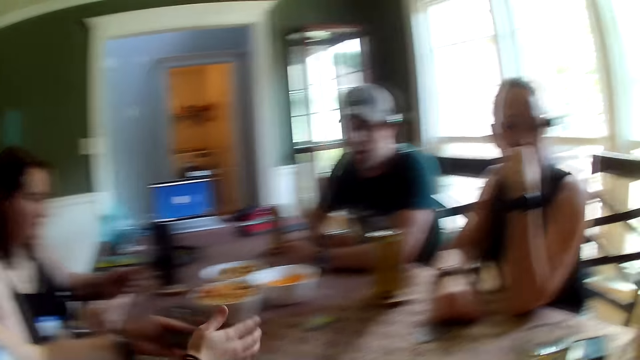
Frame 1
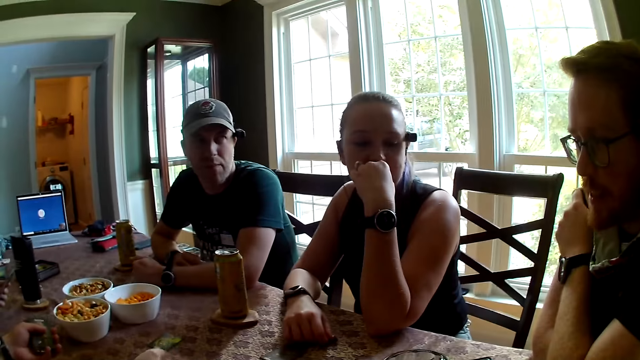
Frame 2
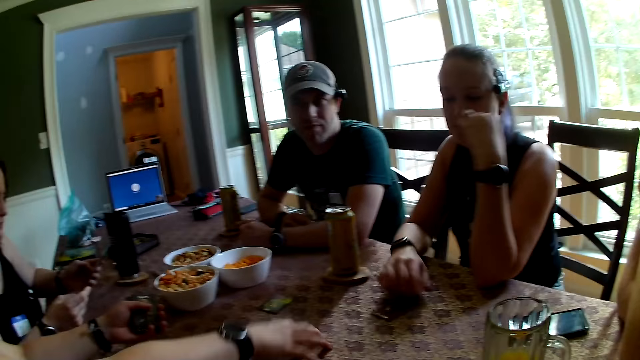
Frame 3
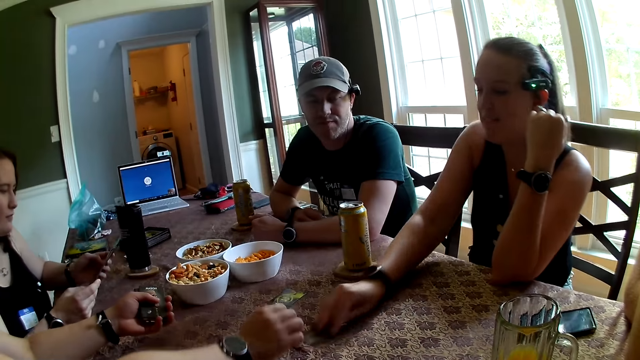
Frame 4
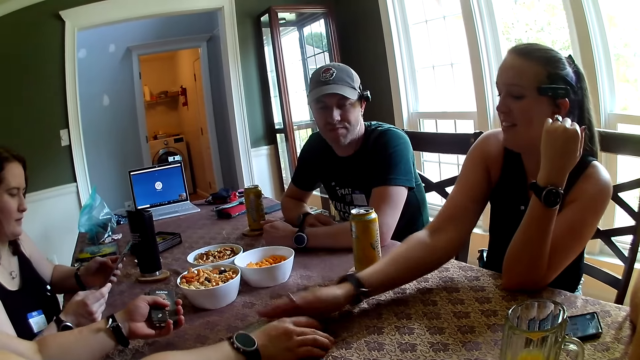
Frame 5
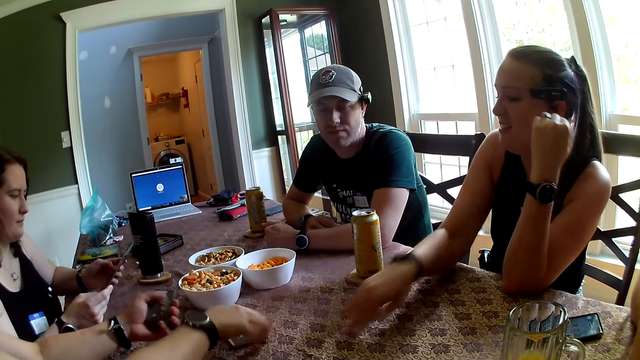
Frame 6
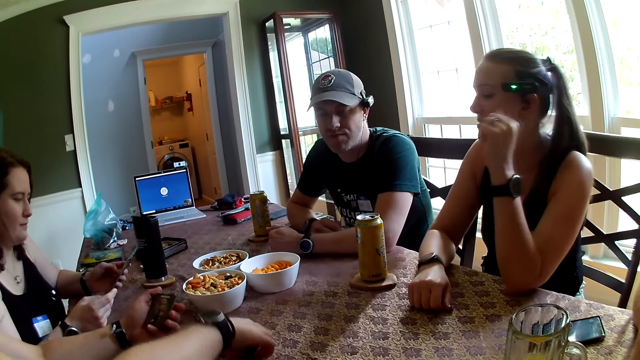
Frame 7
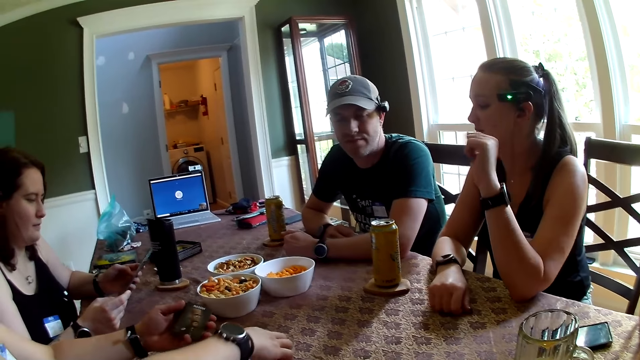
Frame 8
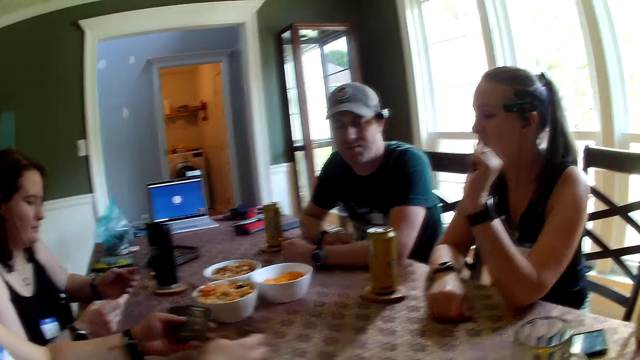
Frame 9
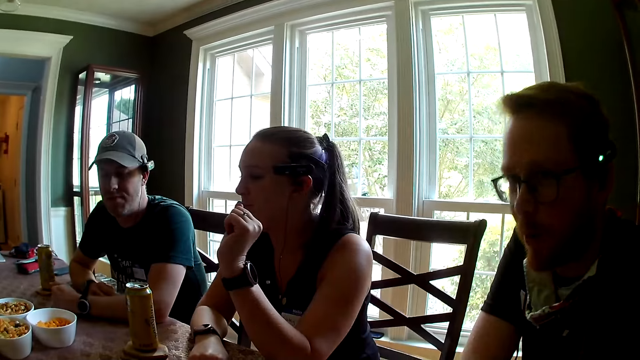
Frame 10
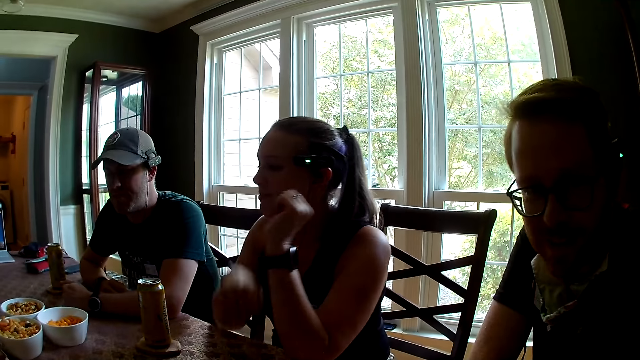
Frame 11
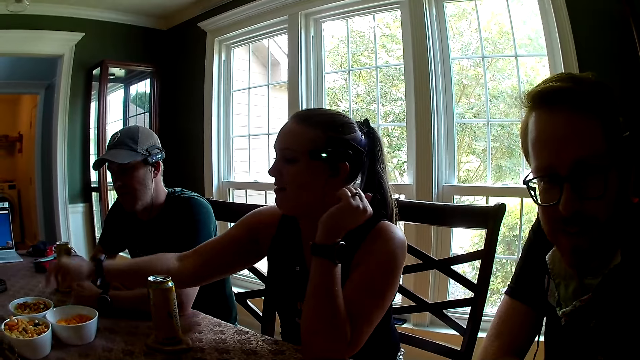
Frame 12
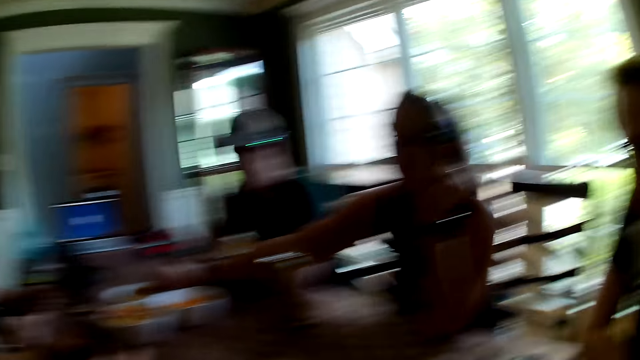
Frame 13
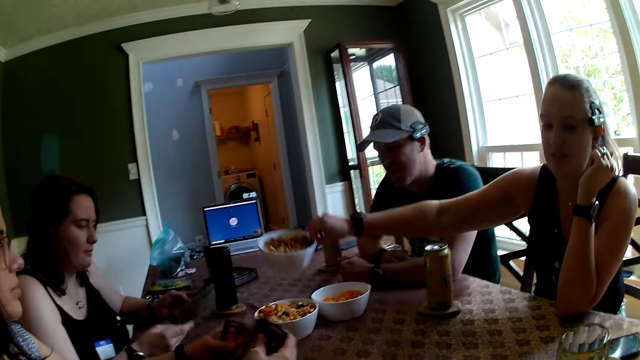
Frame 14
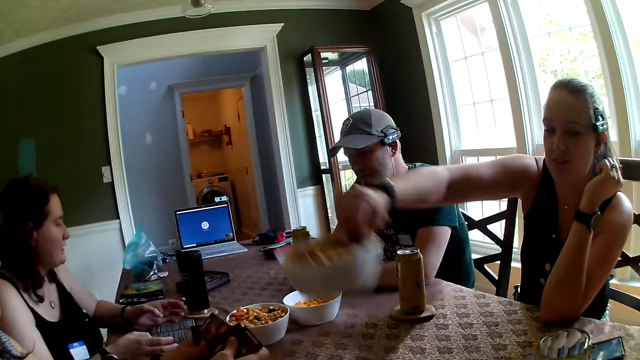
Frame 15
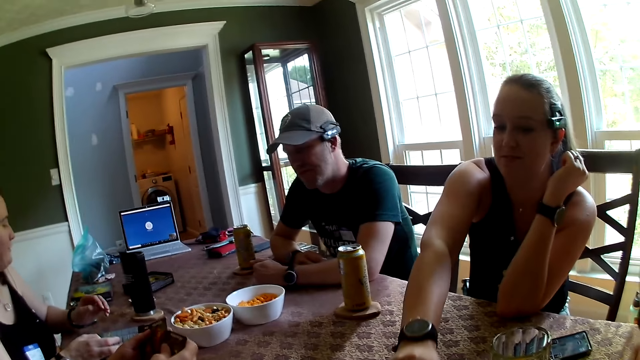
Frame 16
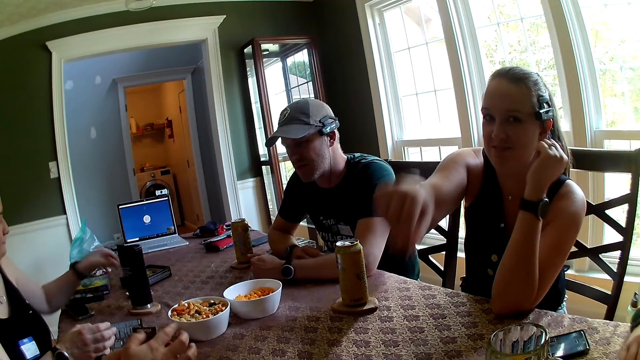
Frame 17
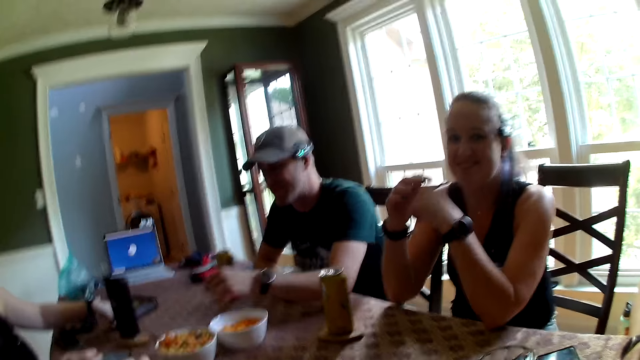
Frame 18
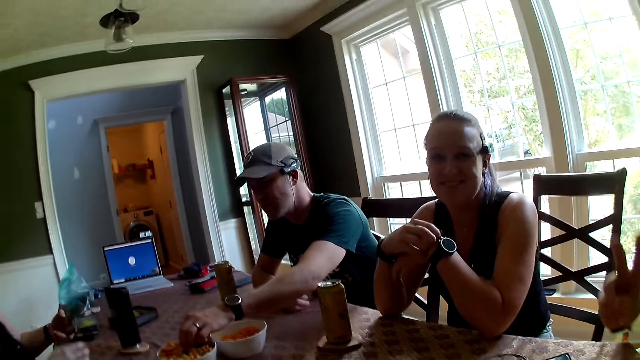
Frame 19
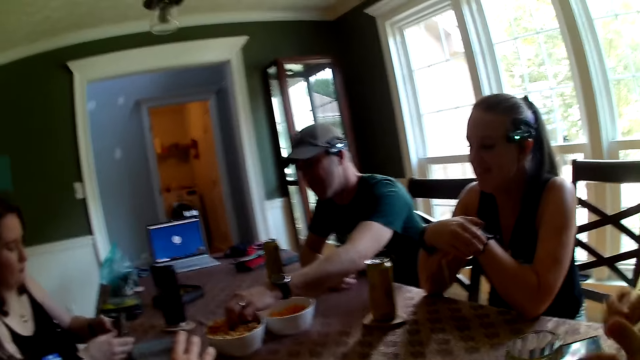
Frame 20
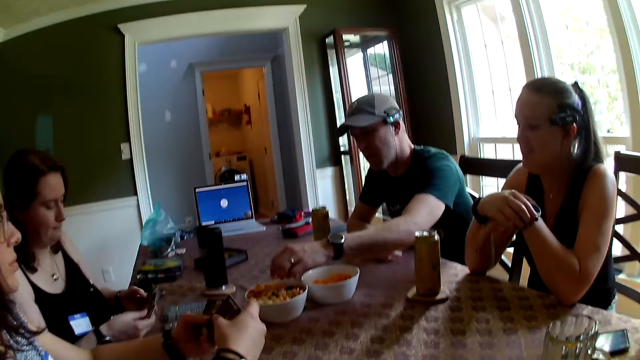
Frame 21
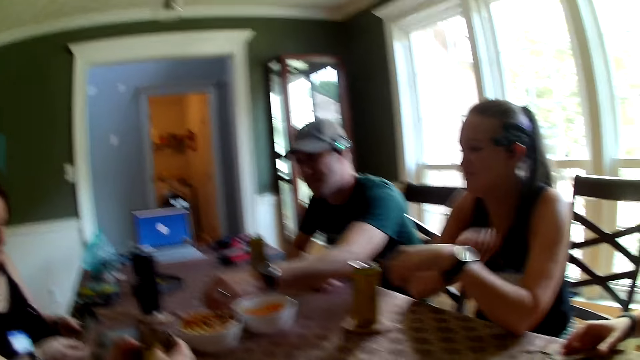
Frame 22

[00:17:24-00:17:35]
The camera wearer looks around the table. A woman moves some cards on the table to another woman with her right hand. The other woman picks up the cards from the table. The camera wearer looks around the table. The first woman moves a bowl of snacks on the table with her right hand. A third woman drops the manual on the table. She picks up a pack of cards on the table with her left hand. A man takes a snack from the bowl of snacks on the table with his left hand. The third woman holds the pack of cards with both hands.

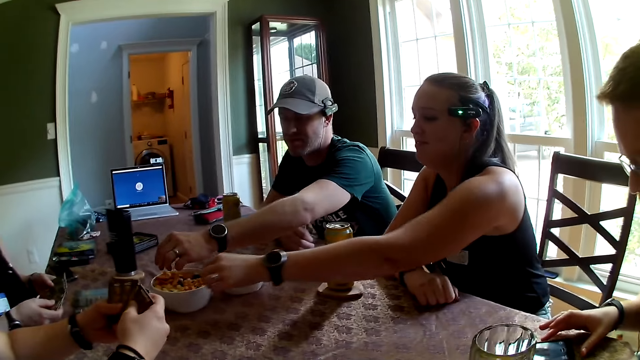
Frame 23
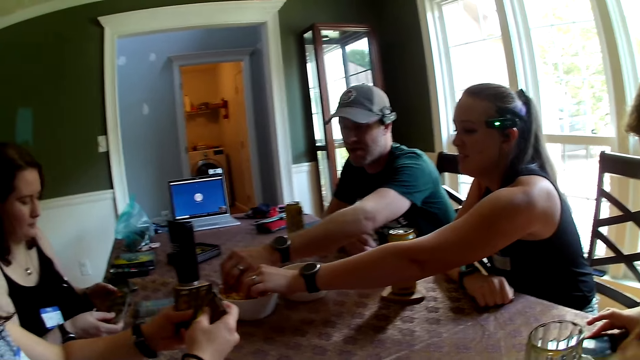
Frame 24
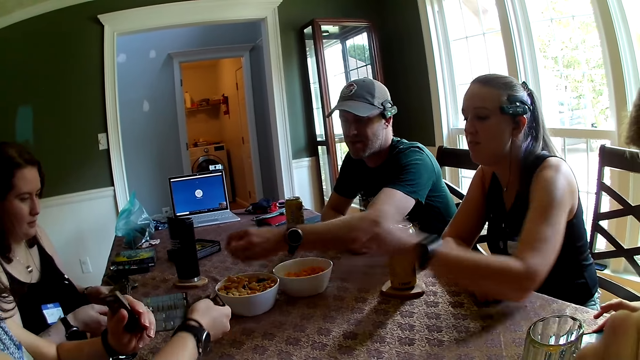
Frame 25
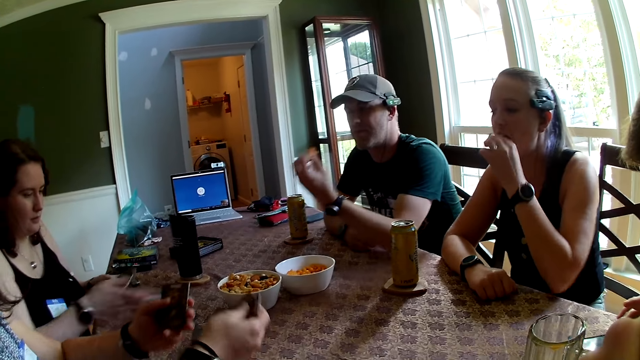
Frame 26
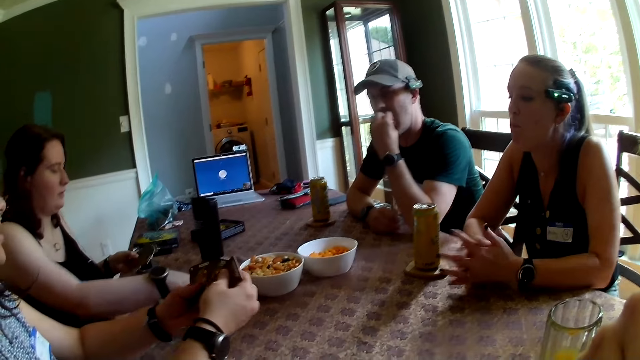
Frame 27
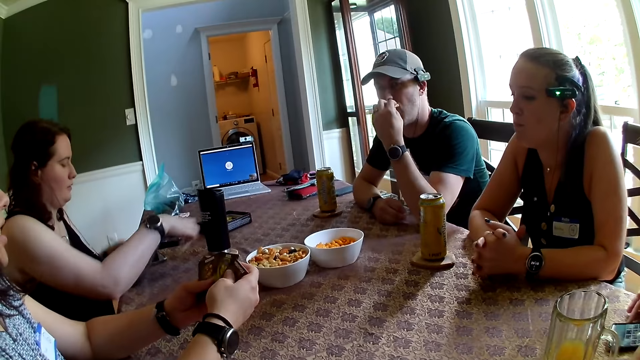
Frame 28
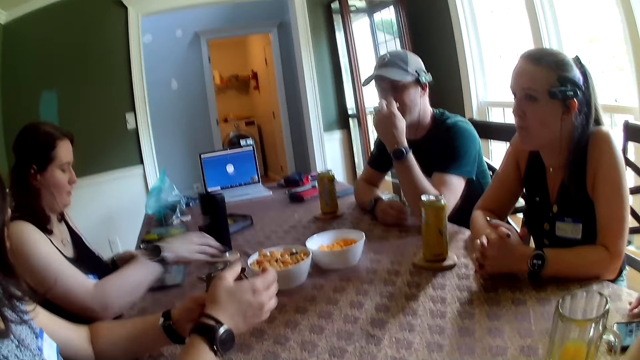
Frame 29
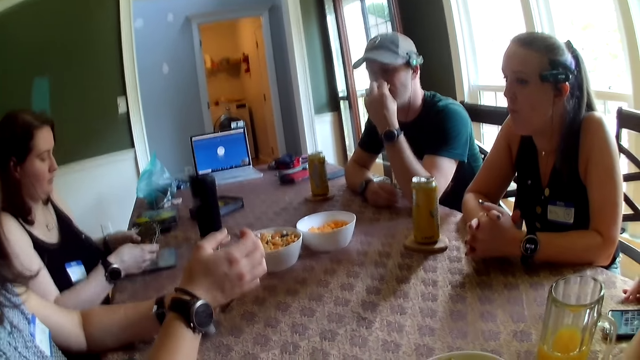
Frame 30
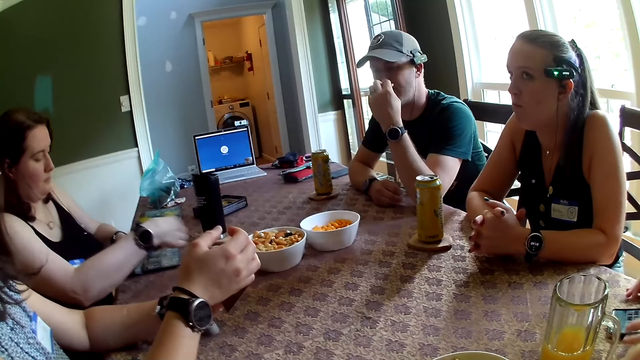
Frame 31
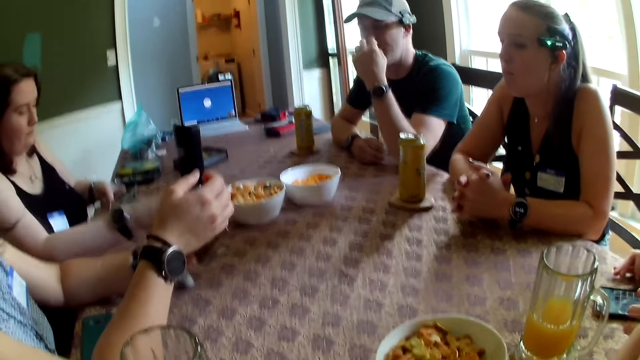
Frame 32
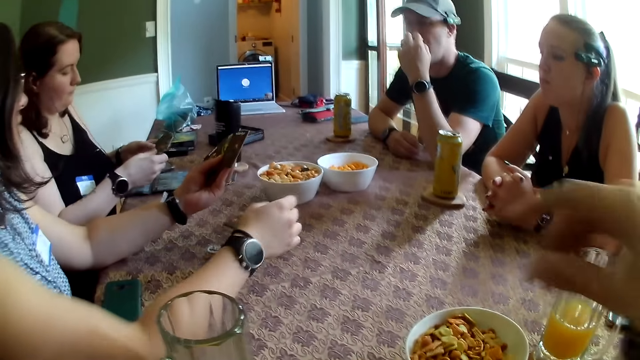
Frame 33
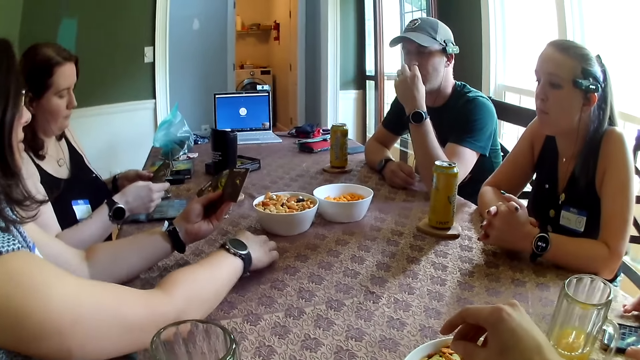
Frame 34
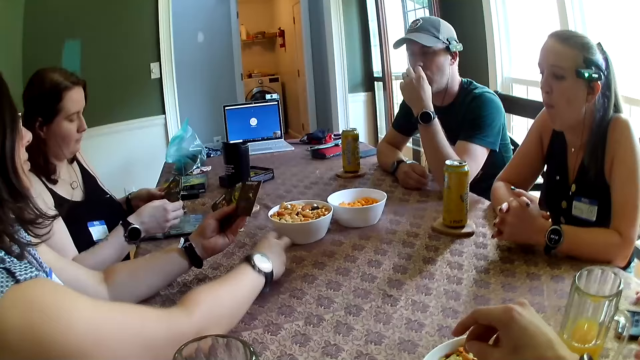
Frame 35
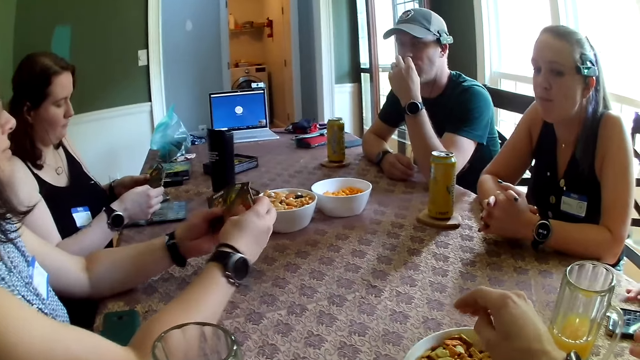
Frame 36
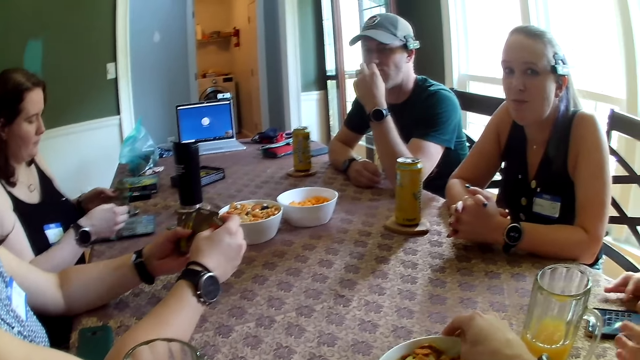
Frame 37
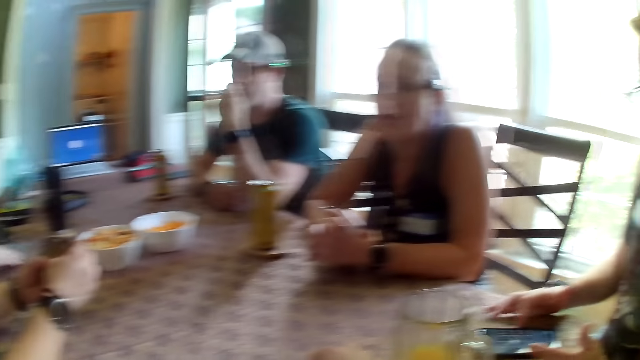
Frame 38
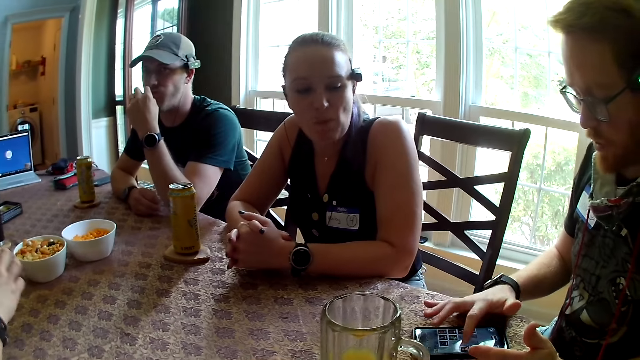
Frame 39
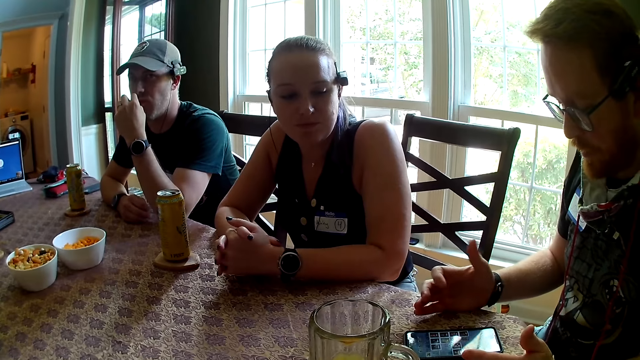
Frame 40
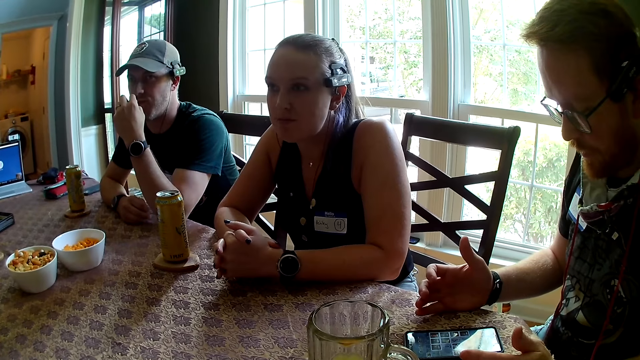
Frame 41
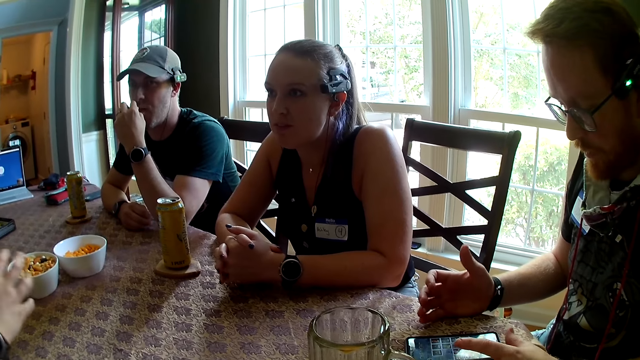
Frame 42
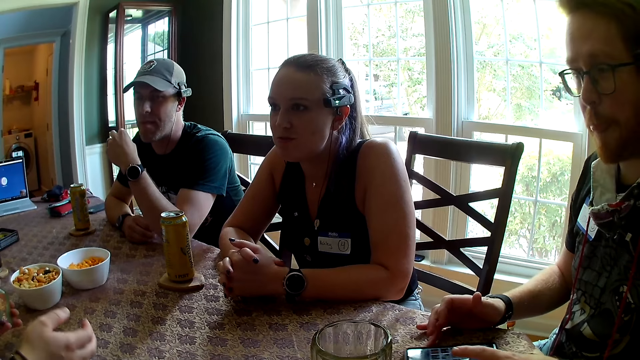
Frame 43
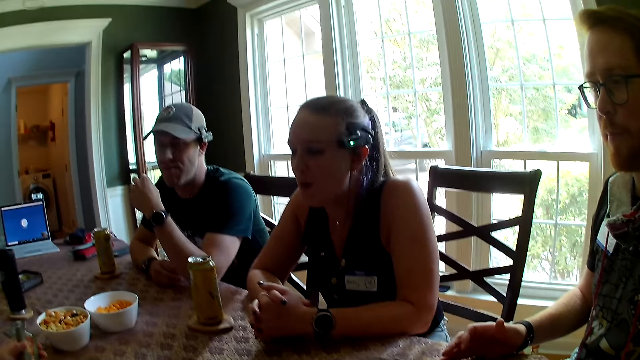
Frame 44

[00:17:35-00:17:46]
A woman takes a snack from a bowl of snacks on the table with her left hand. She eats the snack in her left hand. Another woman adjusts the manual on the table with her right hand. A man eats the snack in his left hand. The second woman moves the cards on the table. She puts a card on the table with her right hand. A third woman picks up the card with her right hand. Another man presses a phone on the table with his right index finger. The camera wearer looks around the table. The other man operates the phone on the table.
